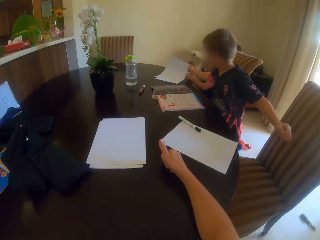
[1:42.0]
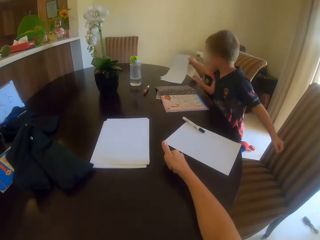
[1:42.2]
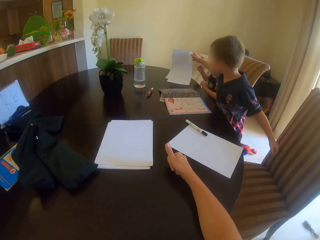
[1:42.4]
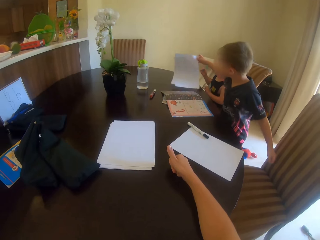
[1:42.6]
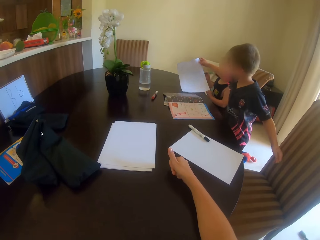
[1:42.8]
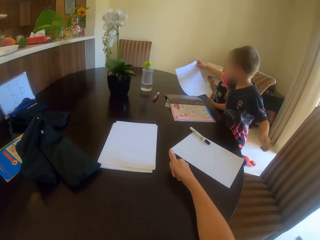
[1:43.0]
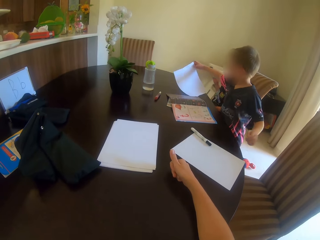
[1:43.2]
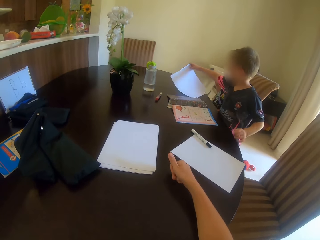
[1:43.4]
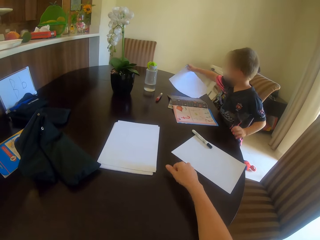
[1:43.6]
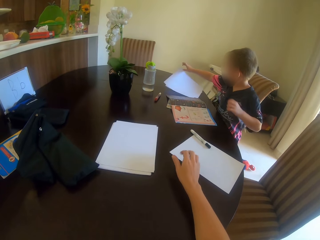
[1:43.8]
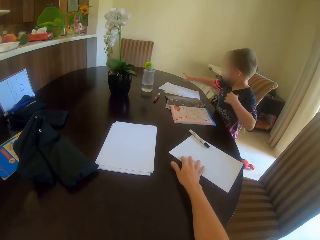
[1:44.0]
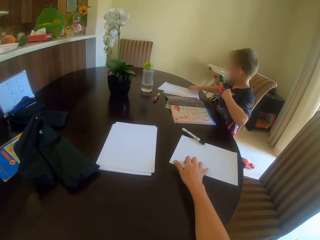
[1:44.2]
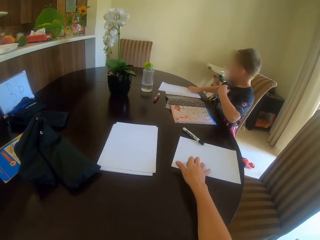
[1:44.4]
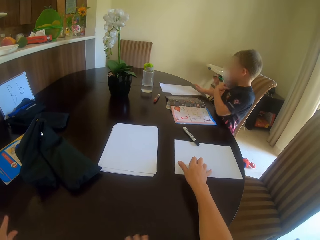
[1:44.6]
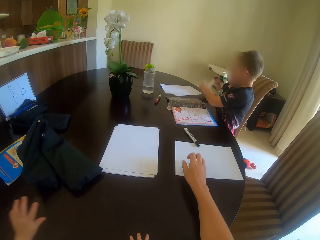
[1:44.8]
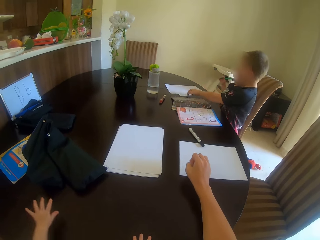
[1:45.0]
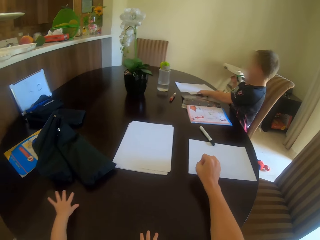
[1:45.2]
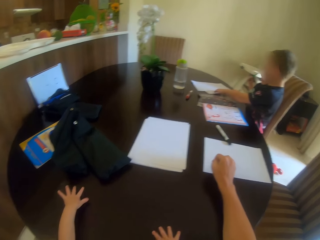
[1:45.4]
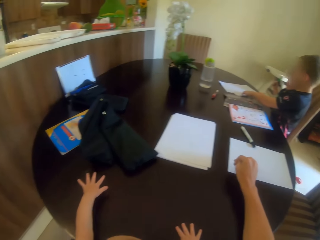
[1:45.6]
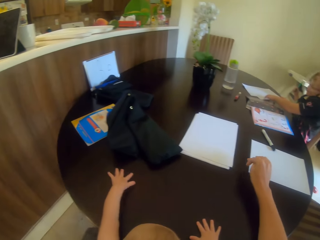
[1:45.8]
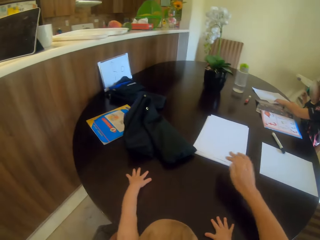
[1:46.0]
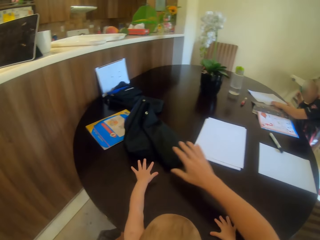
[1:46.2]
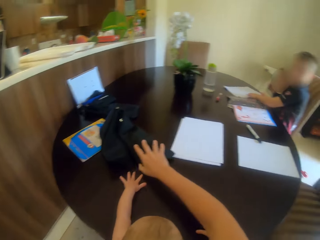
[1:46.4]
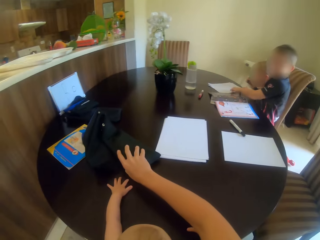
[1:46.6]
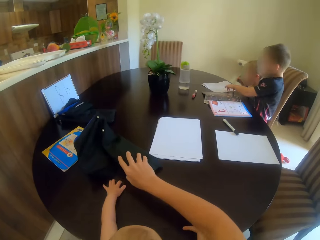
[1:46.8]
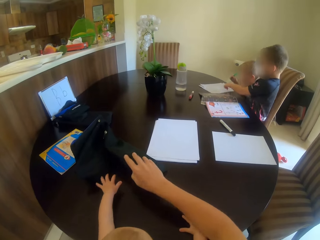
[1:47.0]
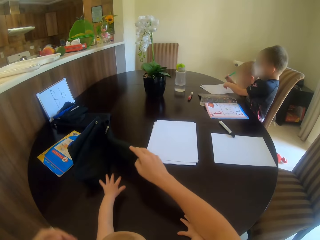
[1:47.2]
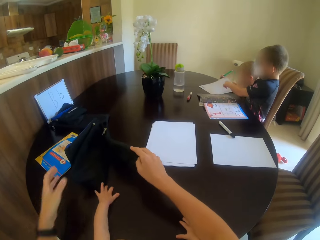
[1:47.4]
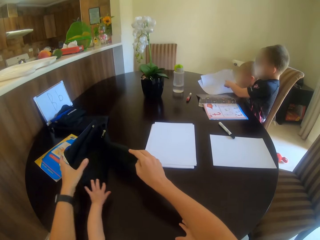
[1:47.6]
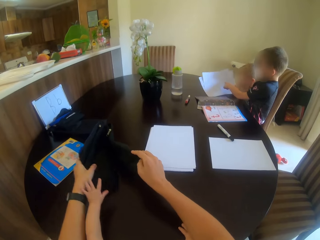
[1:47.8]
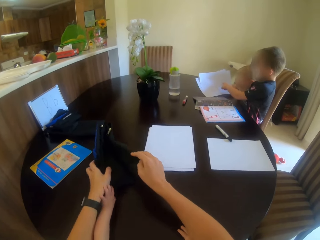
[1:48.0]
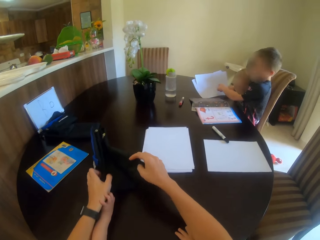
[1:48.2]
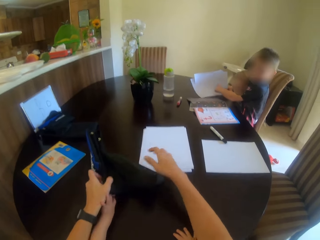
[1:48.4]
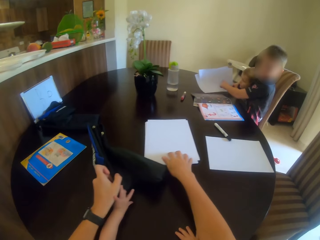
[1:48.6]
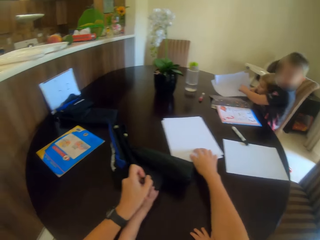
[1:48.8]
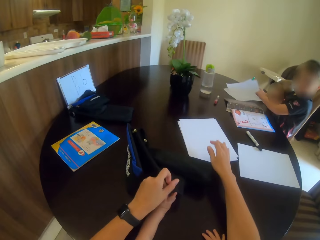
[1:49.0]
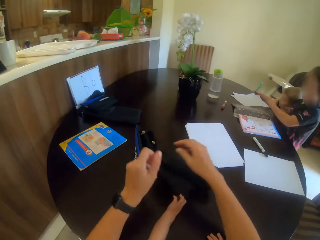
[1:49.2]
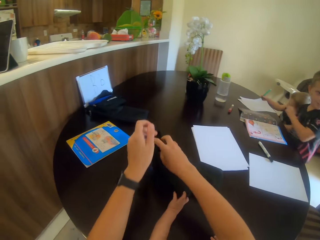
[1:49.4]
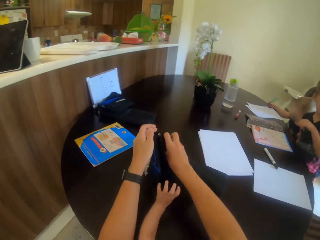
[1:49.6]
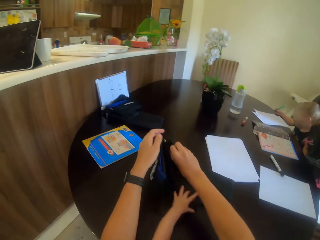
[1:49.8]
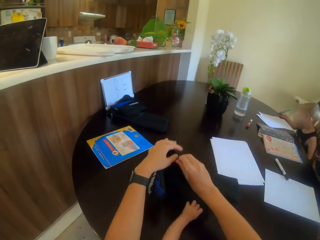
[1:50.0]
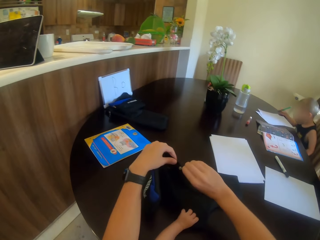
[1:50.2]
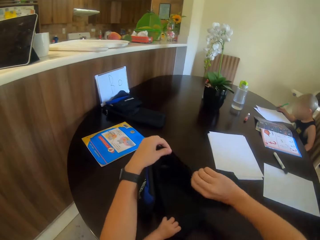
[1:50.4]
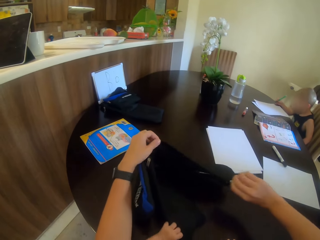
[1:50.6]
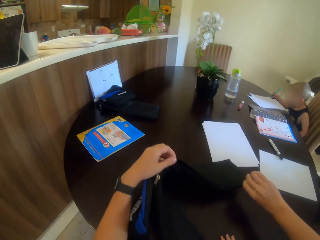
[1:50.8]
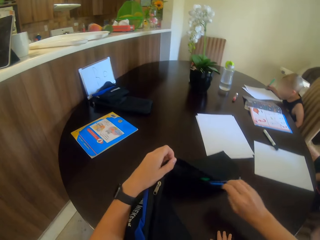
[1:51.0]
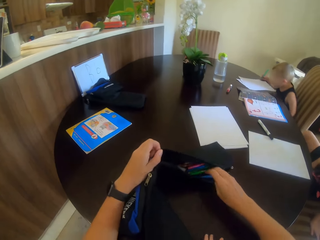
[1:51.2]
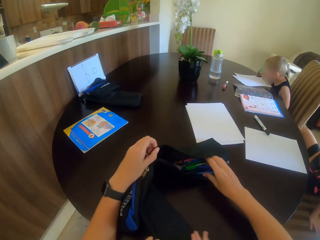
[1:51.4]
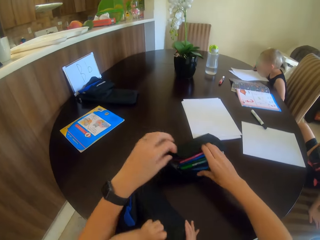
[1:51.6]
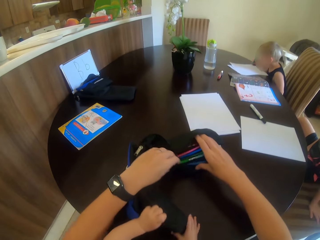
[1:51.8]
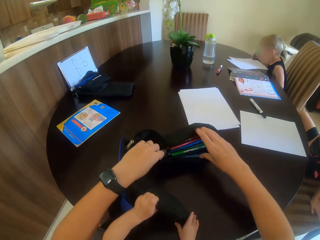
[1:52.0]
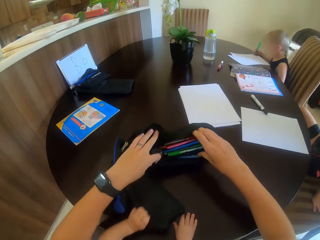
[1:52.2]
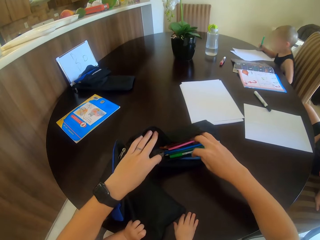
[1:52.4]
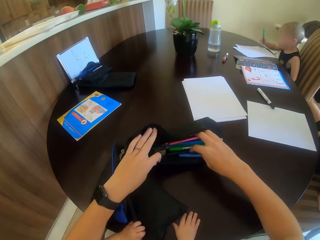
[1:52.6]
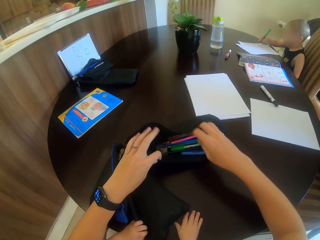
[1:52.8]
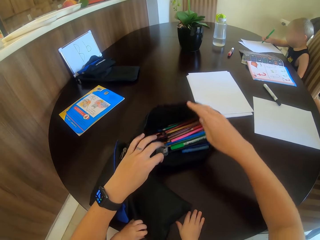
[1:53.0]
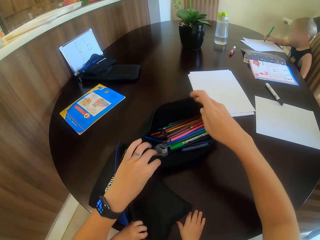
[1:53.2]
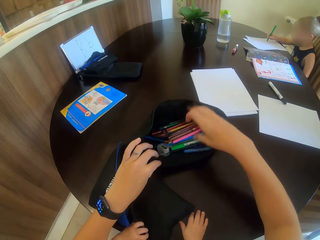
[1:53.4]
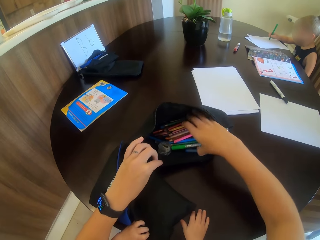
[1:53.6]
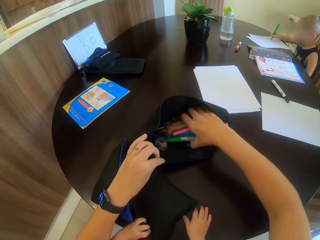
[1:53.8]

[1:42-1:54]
A child picks up a paper. The child looks at the paper and drops the paper. The camera wearer moves the bag. Another child taps the table. The camera wearer moves the papers. They open the bag.

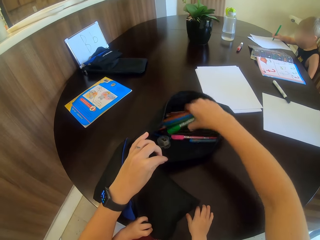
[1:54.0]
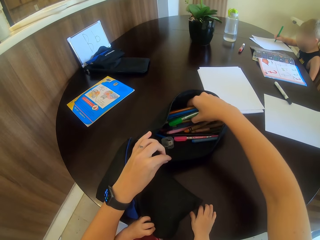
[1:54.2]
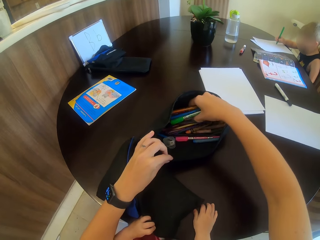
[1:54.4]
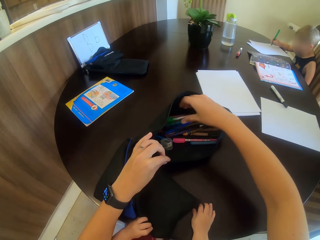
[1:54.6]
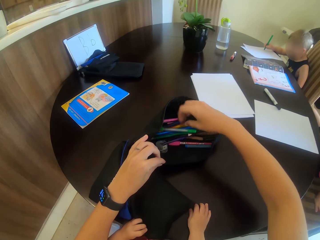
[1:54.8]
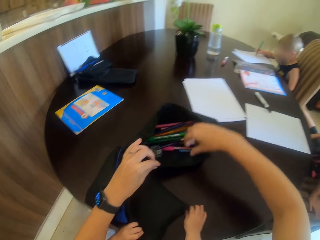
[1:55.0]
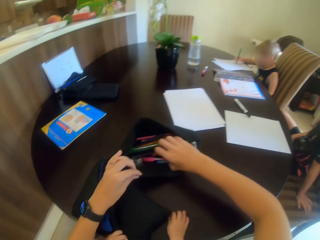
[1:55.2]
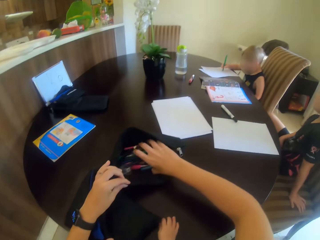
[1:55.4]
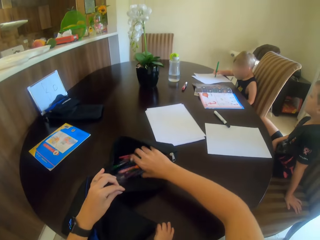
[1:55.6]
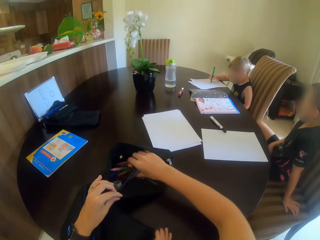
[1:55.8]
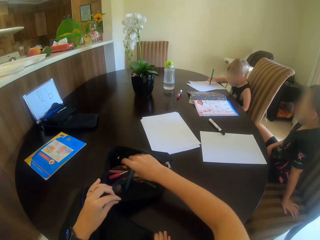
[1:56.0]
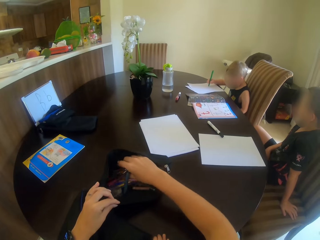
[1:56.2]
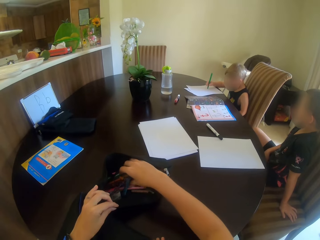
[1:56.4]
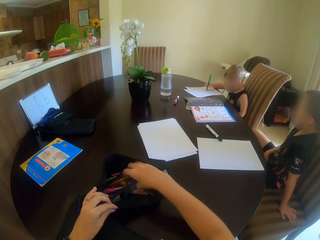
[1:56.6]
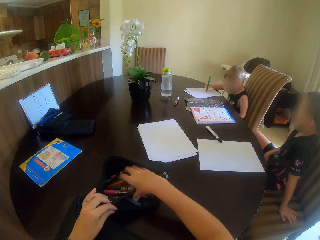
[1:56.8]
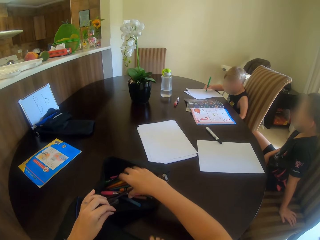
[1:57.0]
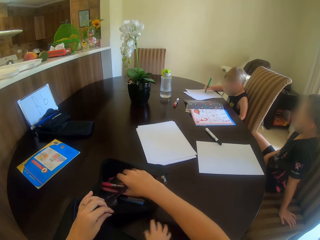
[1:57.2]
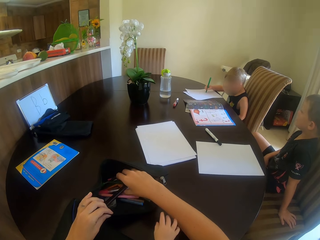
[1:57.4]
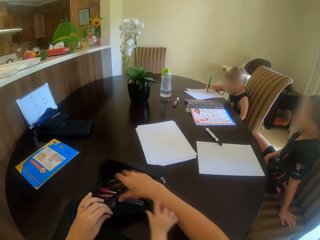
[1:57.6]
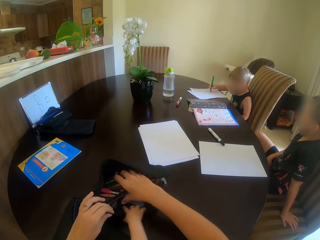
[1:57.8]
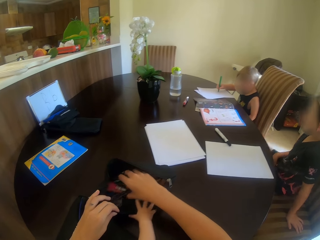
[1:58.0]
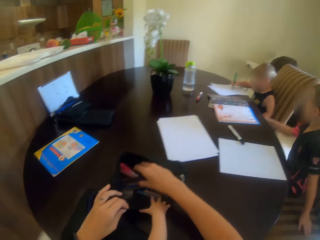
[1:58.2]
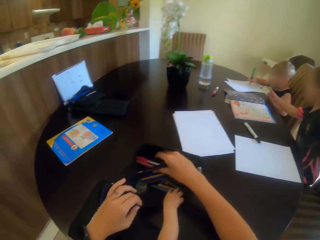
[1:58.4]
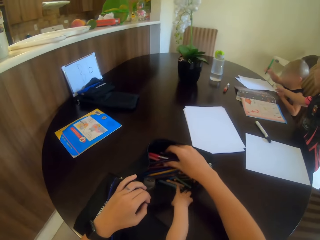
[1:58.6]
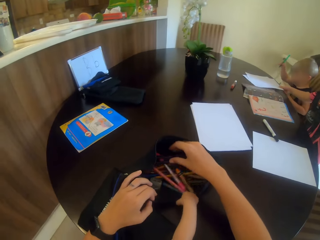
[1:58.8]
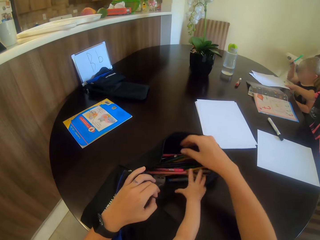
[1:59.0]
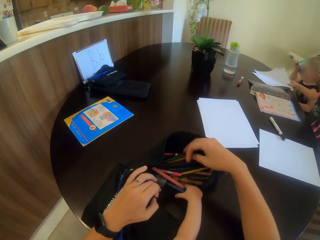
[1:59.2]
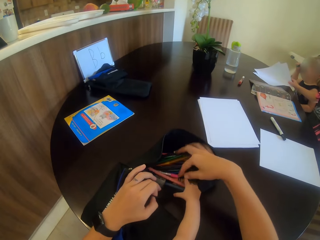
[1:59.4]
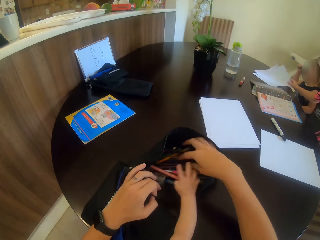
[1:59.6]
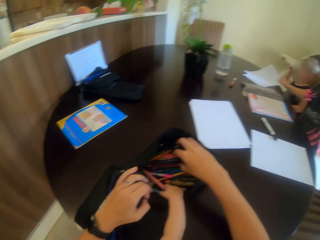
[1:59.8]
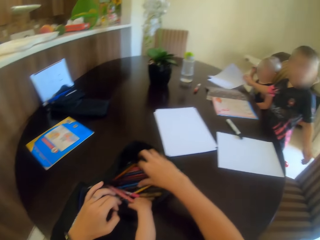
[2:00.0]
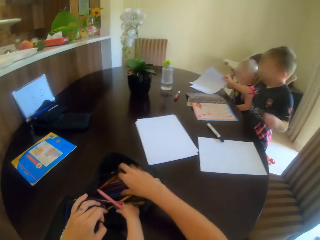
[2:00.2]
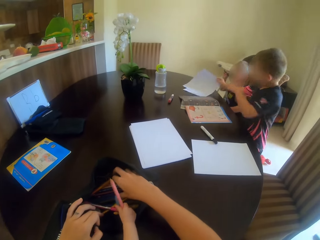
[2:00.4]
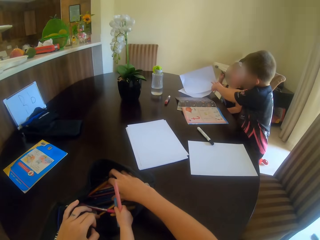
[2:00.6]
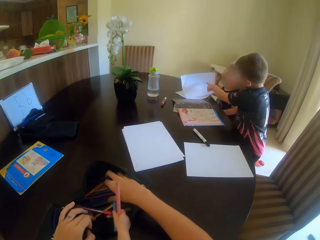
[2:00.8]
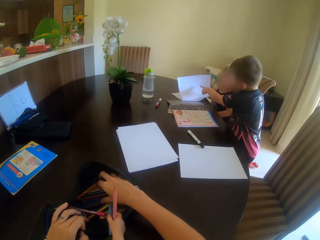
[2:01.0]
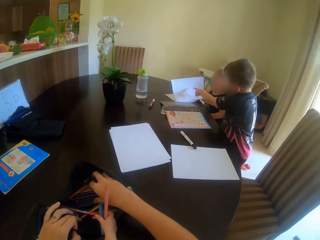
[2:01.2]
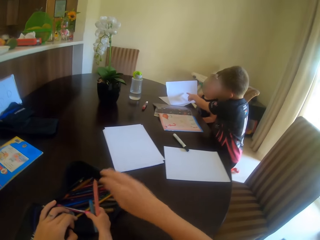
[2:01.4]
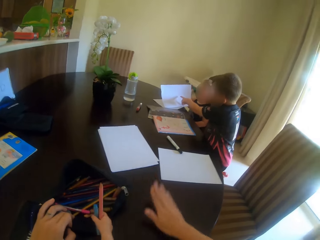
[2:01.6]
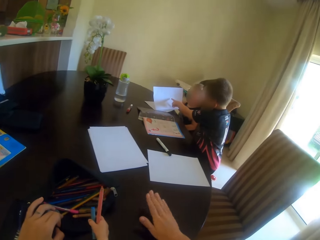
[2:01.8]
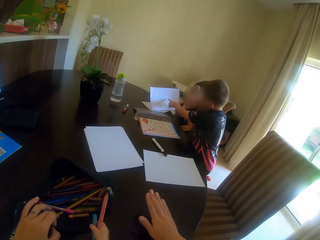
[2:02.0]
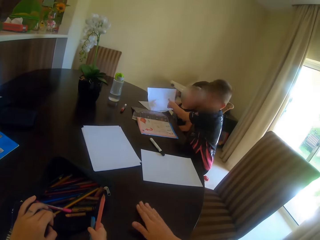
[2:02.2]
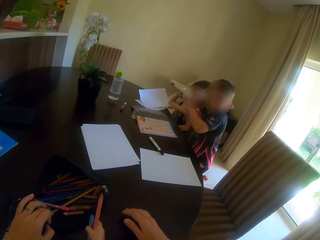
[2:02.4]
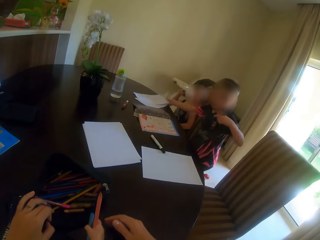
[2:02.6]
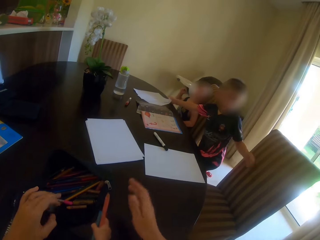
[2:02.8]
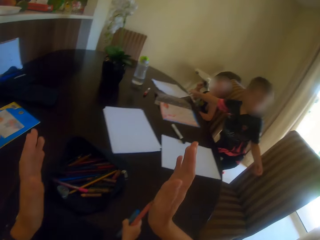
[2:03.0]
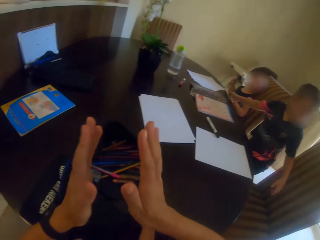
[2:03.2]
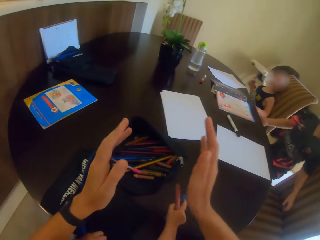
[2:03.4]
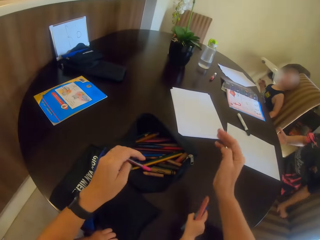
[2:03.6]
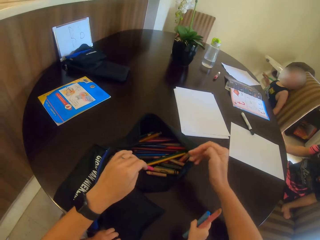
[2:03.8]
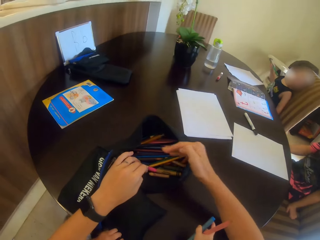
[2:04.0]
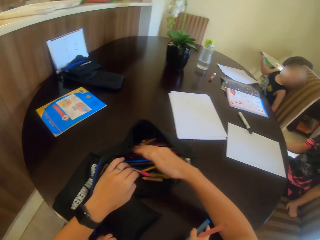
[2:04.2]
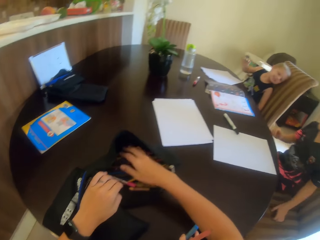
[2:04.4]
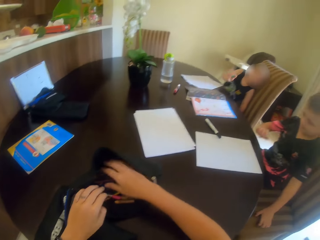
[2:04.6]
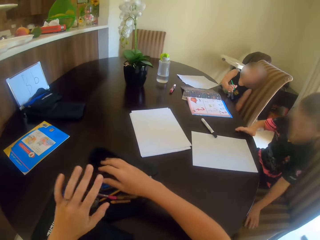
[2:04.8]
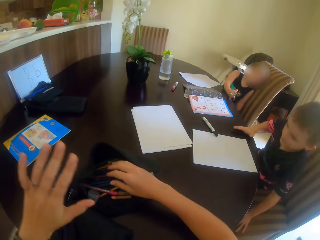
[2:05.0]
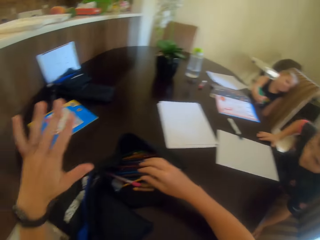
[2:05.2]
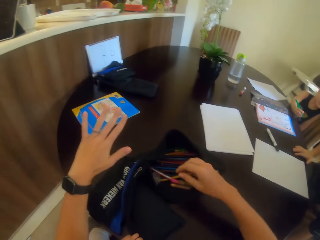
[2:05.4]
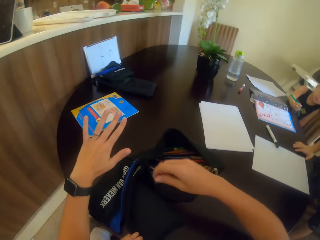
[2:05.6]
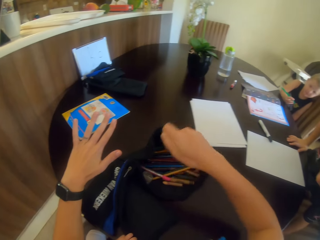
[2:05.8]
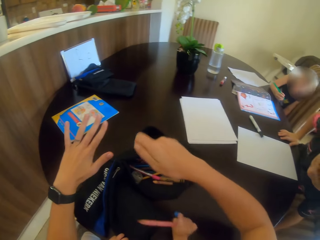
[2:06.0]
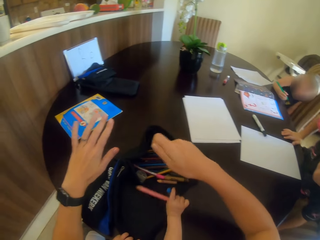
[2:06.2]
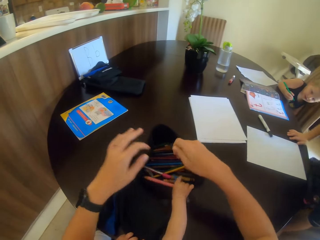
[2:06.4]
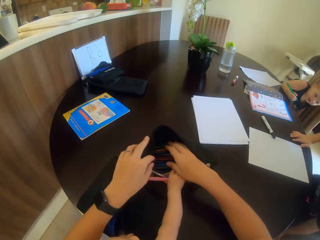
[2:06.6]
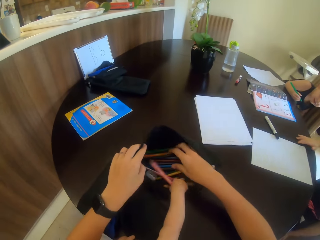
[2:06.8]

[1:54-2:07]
The camera wearer holds the pens. A child writes on the paper. Another child sits on the chair. The camera wearer adjusts pencils. The second child points at the paper. A third child holds the bag. The second child holds the paper. The camera wearer taps the table. He gestures with his hands. The second child sits on the chair. The camera wearer gestures with his hand.
